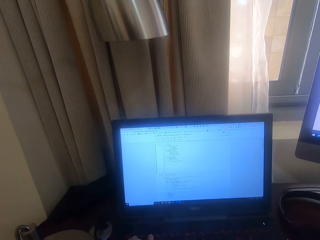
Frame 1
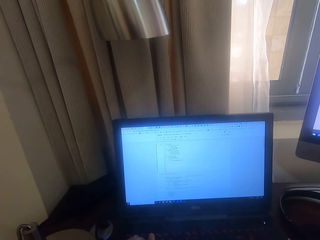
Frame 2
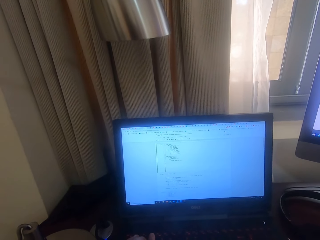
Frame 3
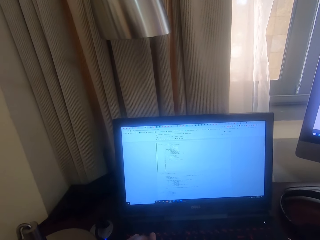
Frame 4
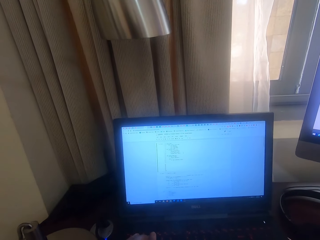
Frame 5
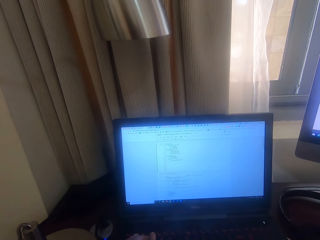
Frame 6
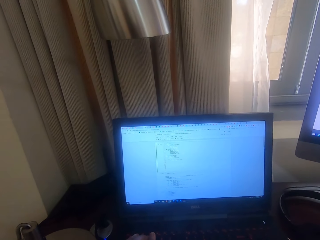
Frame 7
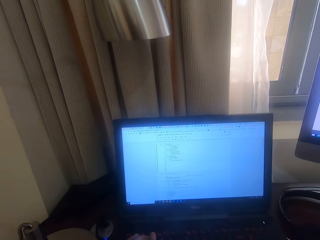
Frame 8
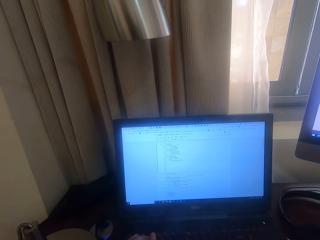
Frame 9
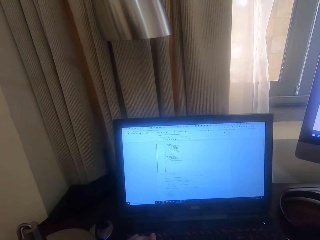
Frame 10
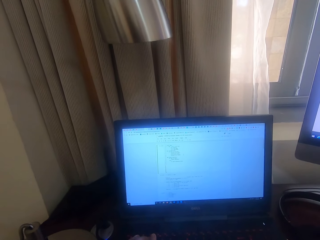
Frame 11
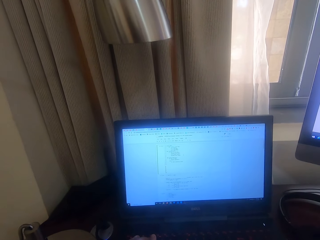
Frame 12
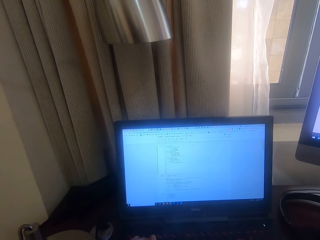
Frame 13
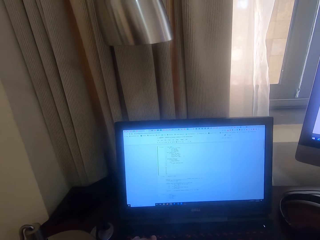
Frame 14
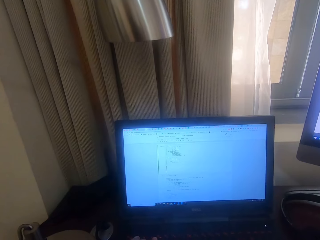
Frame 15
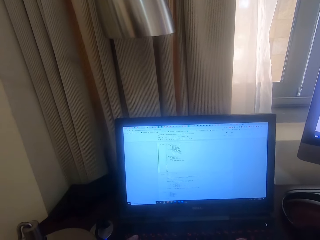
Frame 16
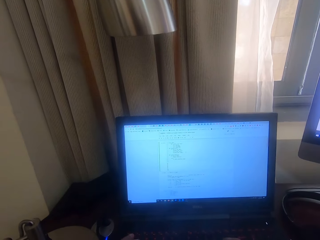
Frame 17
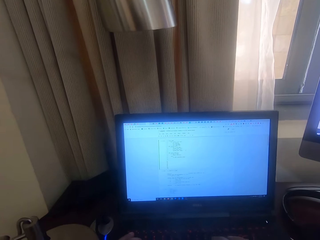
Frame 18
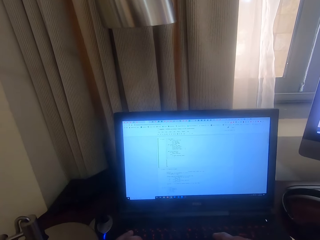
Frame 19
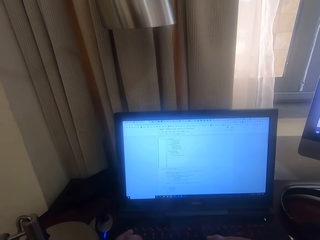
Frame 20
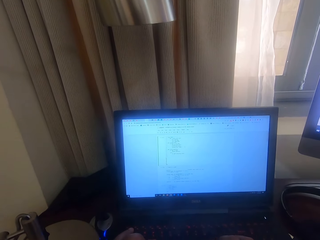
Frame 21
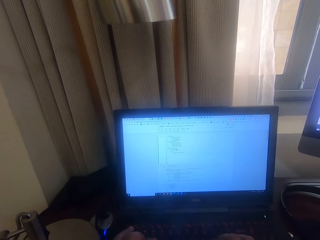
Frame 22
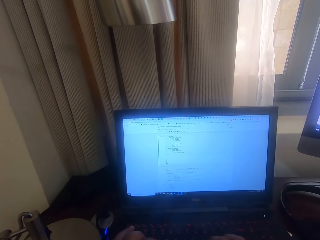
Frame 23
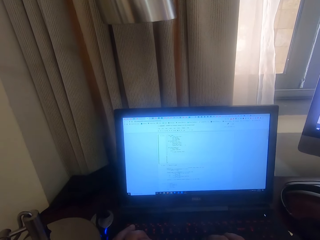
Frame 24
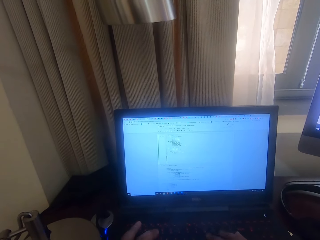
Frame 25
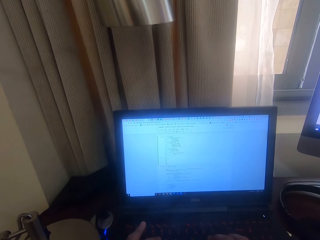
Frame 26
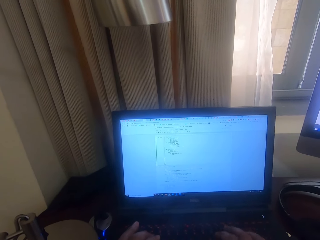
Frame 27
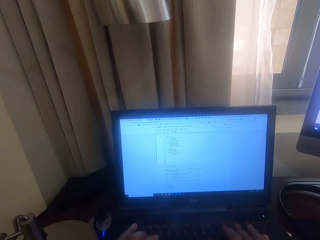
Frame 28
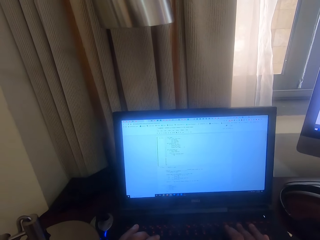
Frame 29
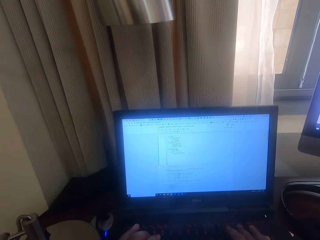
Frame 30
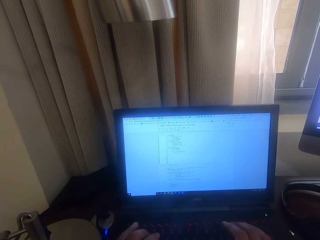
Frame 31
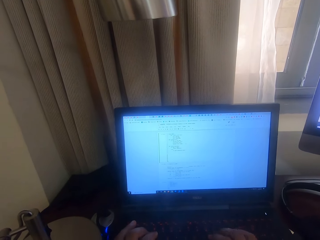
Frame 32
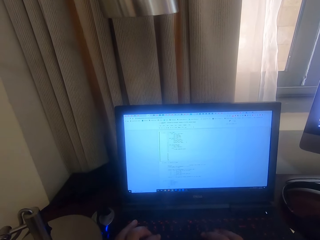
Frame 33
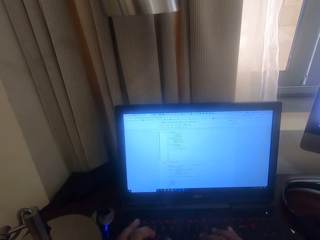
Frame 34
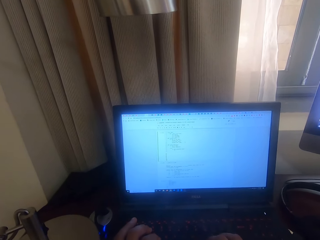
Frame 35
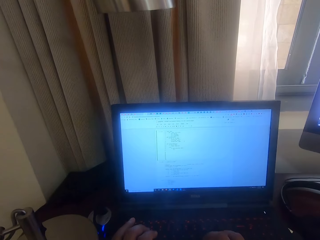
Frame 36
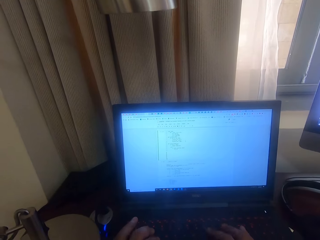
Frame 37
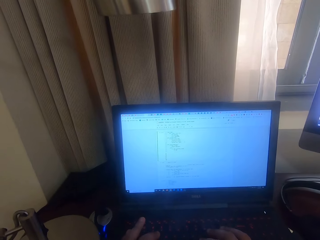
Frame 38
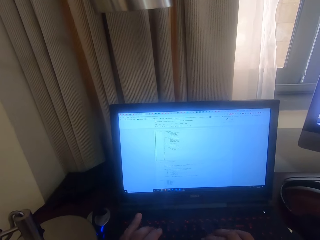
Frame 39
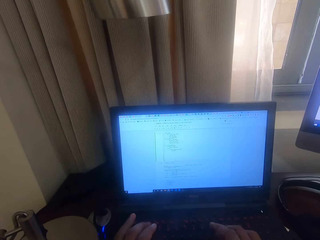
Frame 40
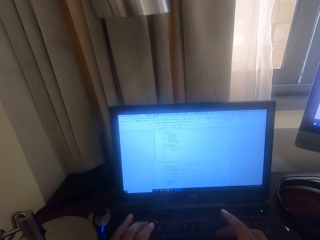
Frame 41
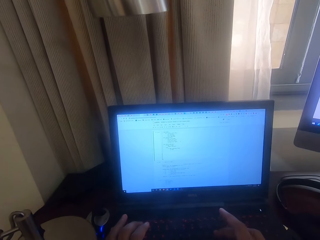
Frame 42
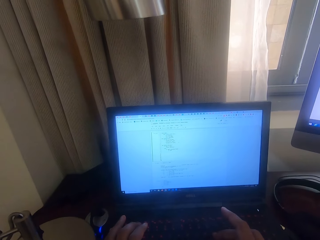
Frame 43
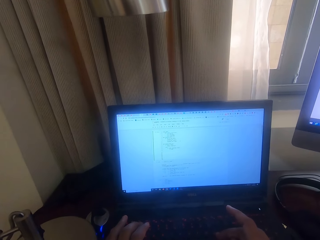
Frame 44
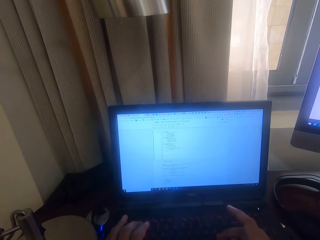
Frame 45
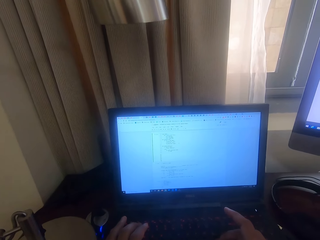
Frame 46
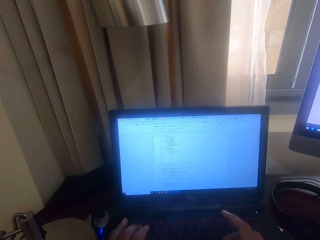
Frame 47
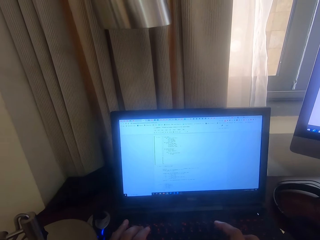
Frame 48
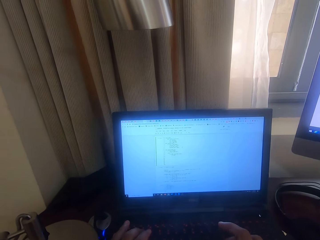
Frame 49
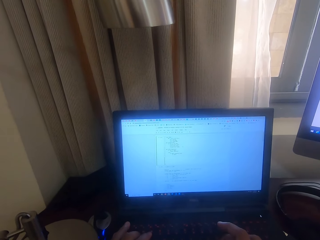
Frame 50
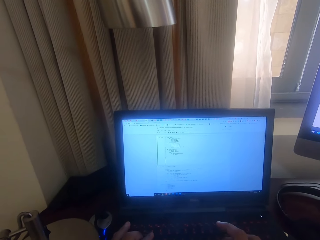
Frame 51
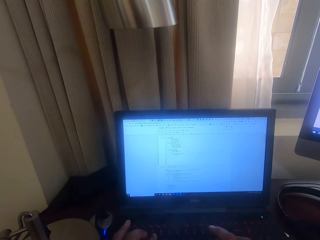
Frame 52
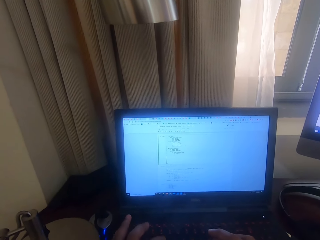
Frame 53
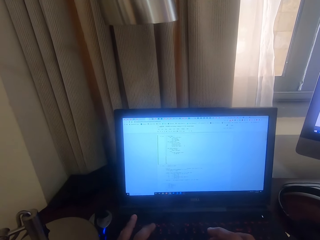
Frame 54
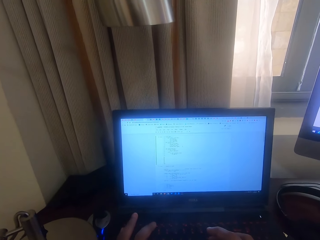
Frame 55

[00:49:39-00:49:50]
The camera wearer types with the laptop keyboard.

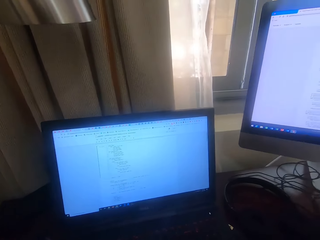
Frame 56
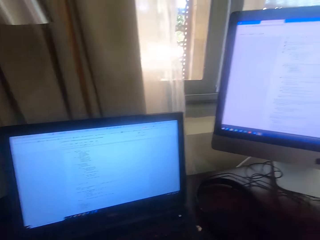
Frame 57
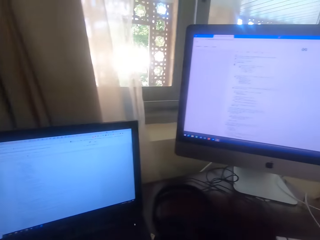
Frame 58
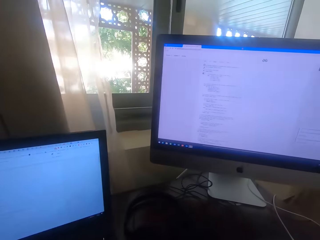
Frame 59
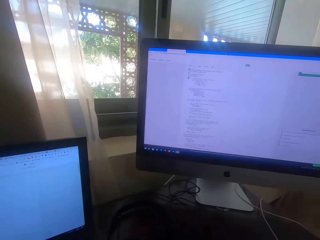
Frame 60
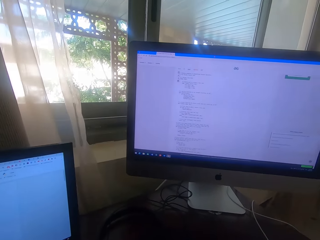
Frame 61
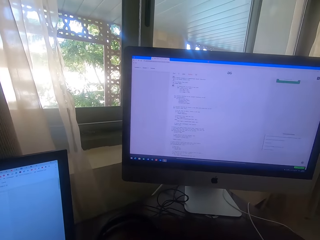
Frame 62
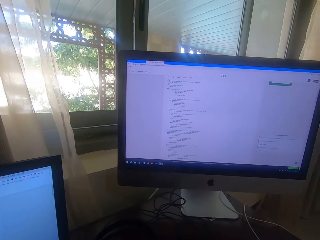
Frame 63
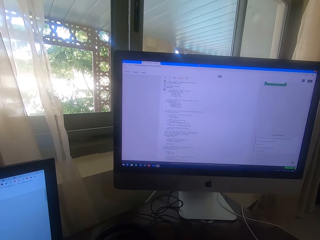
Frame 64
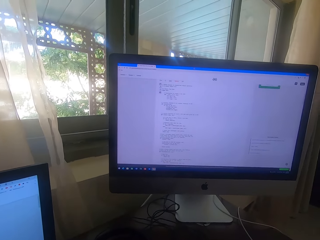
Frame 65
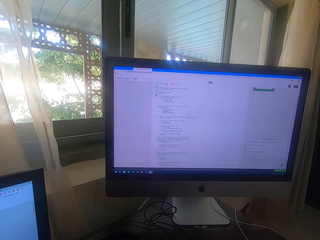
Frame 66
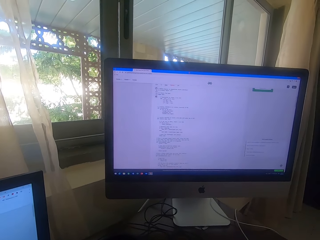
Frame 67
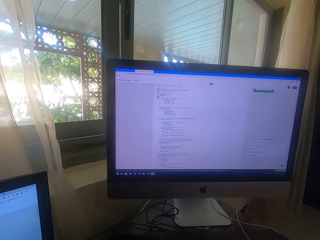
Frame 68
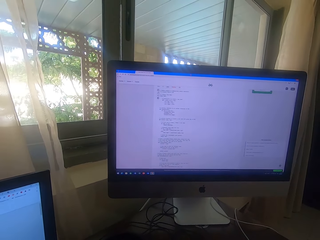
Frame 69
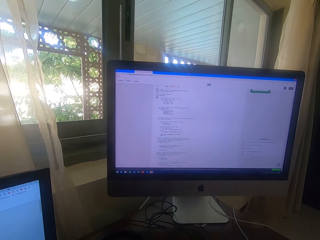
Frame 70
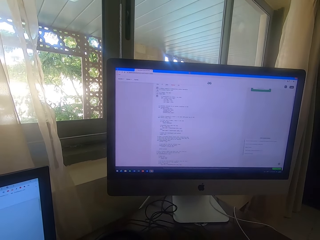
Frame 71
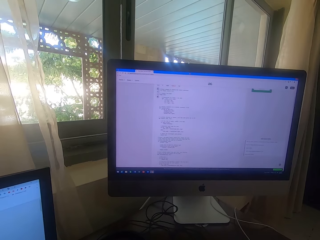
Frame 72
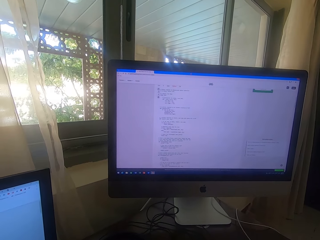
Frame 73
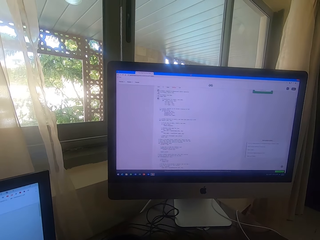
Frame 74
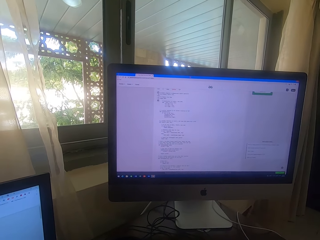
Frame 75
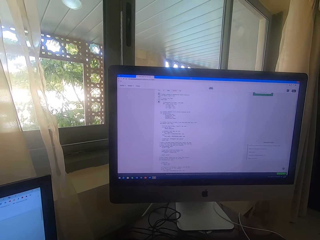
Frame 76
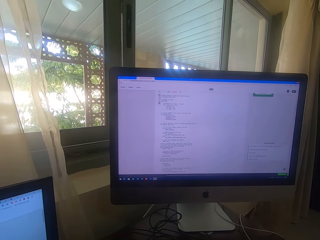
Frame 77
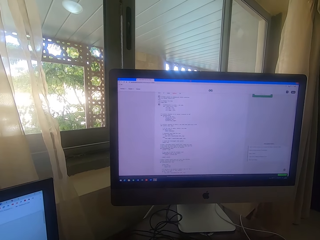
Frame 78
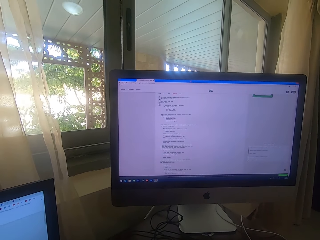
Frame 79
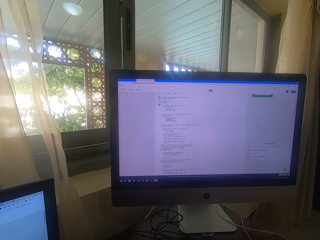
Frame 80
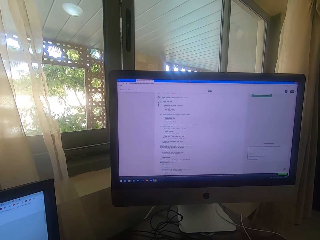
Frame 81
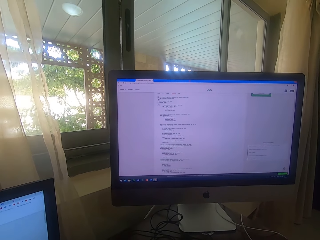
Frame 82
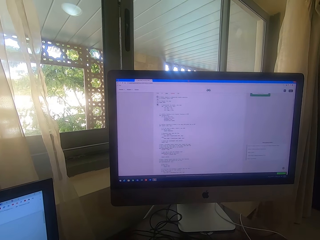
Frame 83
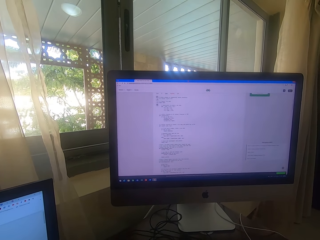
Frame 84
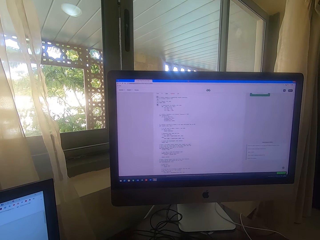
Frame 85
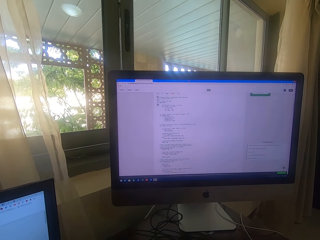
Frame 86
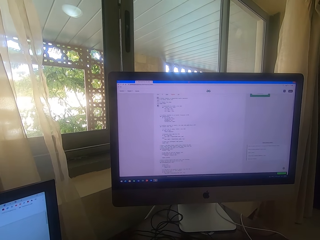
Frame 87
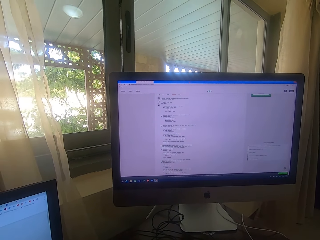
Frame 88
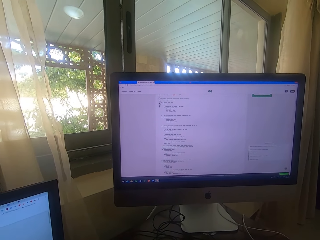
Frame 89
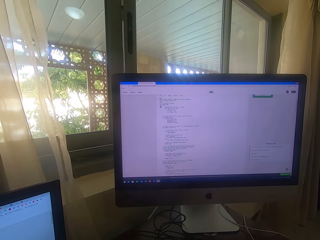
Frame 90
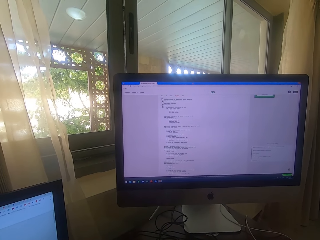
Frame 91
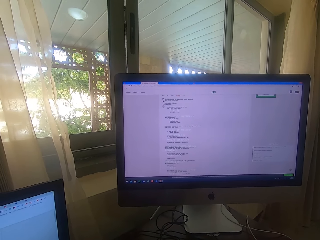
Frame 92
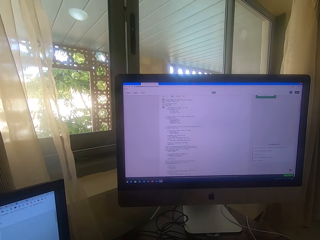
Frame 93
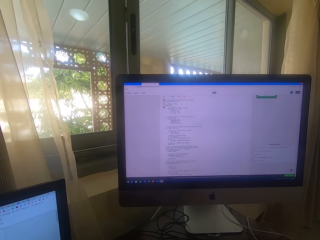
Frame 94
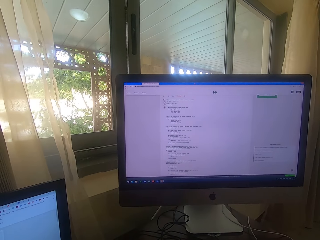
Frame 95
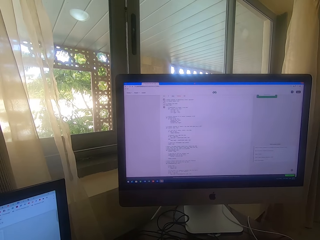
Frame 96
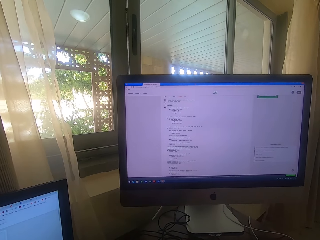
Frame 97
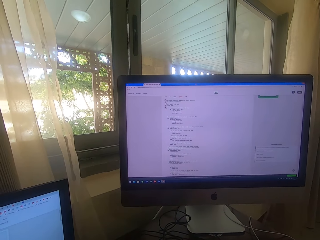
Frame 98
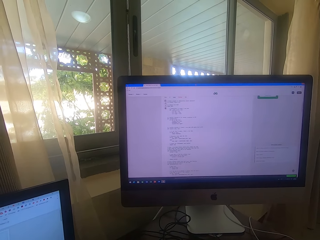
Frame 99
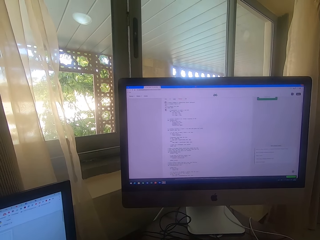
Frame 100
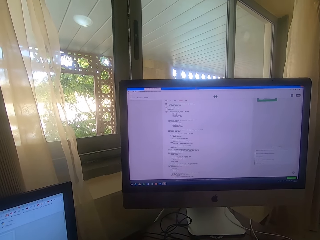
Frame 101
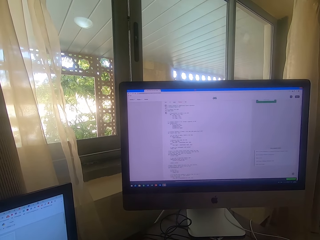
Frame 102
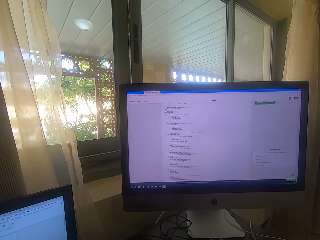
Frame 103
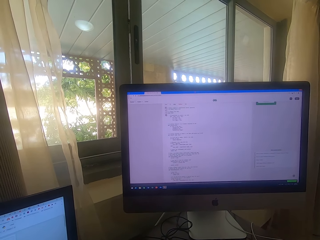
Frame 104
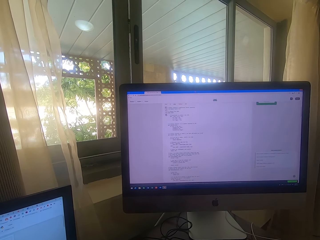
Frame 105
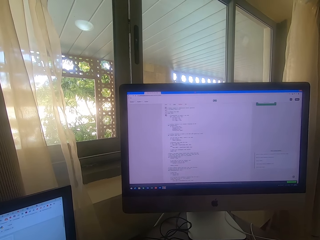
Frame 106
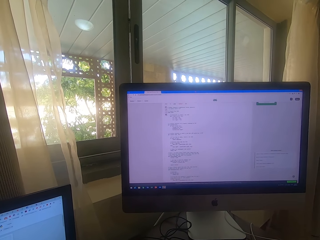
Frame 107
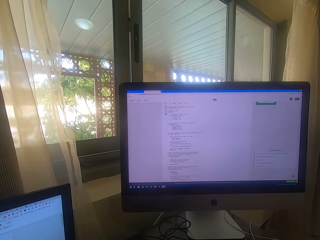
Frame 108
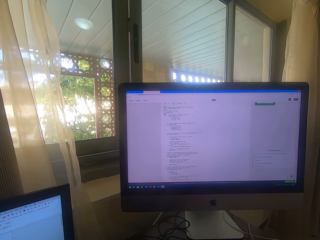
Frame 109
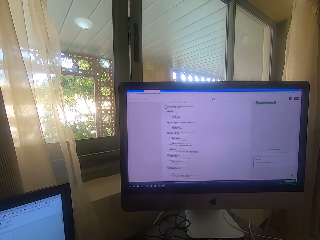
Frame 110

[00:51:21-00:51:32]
The camera wearer stares at a computer screen. They look at the desktop.
